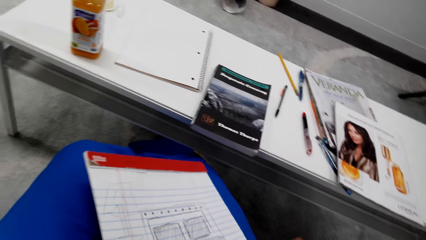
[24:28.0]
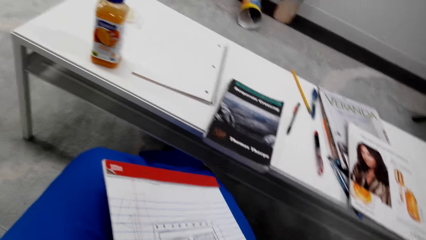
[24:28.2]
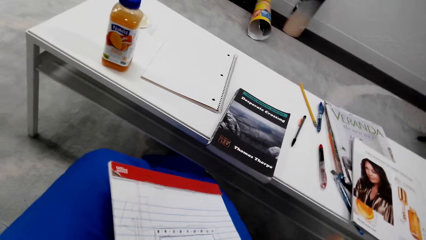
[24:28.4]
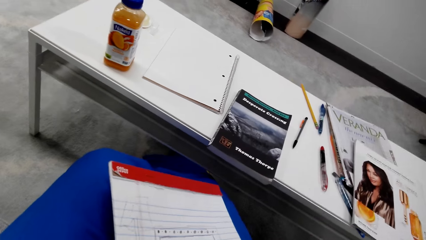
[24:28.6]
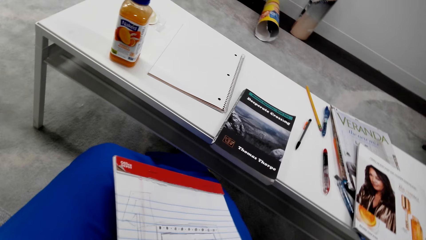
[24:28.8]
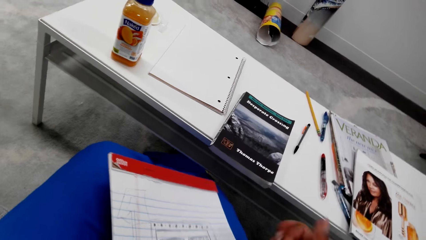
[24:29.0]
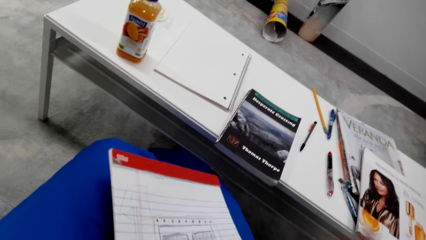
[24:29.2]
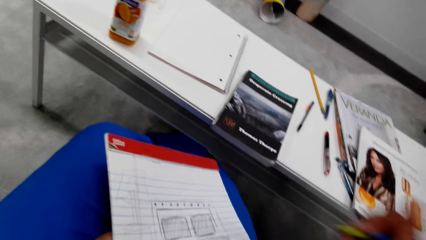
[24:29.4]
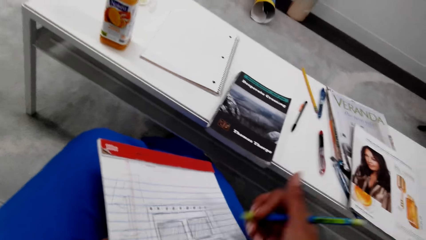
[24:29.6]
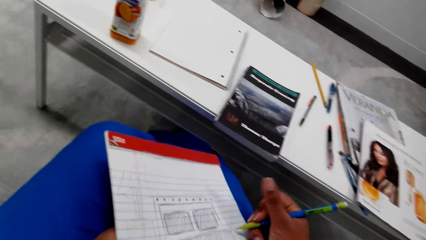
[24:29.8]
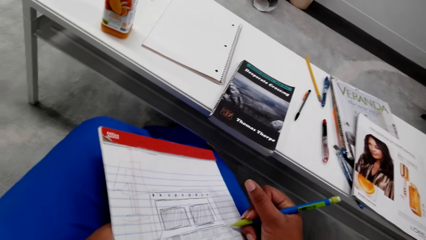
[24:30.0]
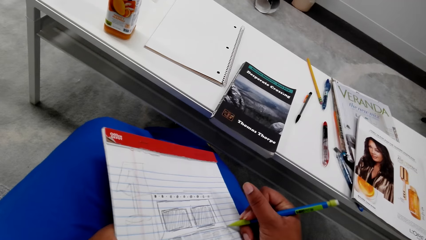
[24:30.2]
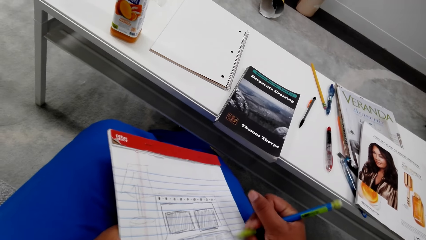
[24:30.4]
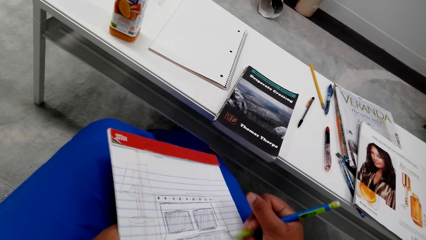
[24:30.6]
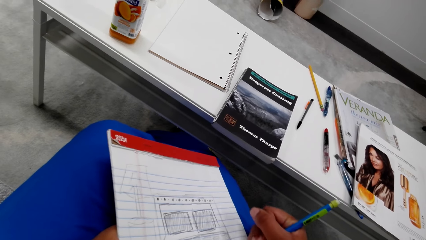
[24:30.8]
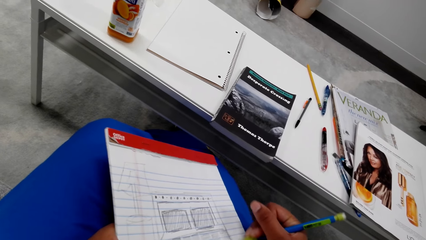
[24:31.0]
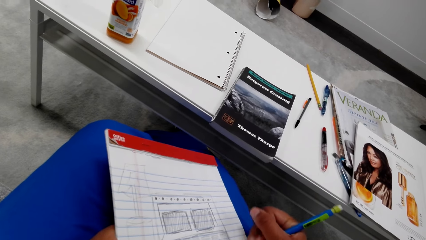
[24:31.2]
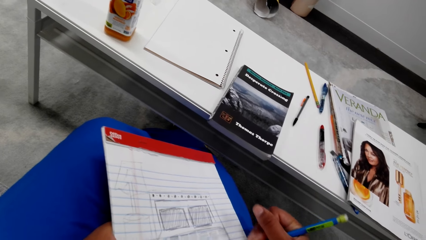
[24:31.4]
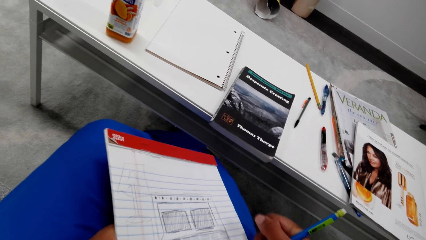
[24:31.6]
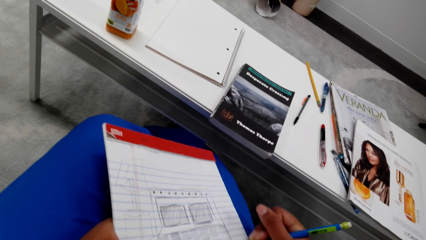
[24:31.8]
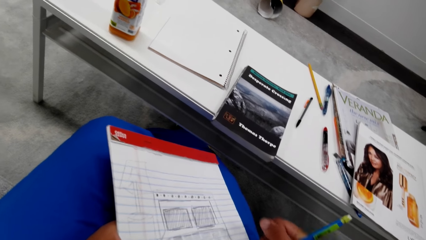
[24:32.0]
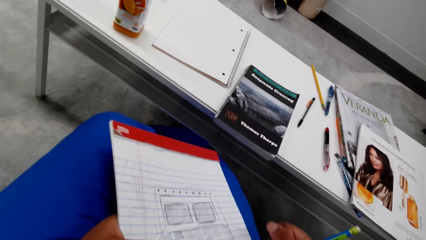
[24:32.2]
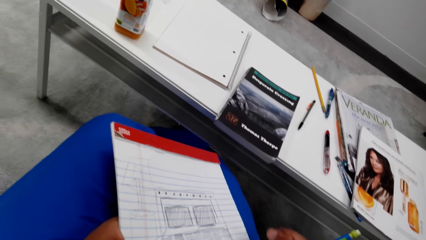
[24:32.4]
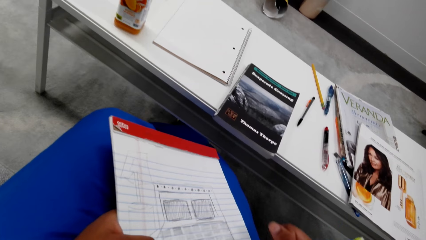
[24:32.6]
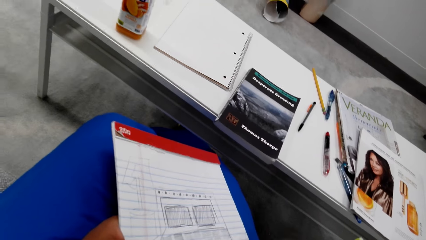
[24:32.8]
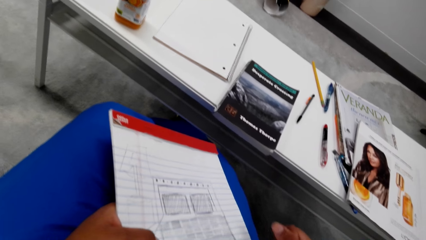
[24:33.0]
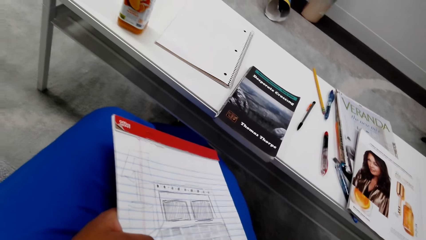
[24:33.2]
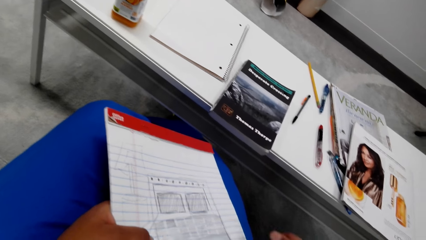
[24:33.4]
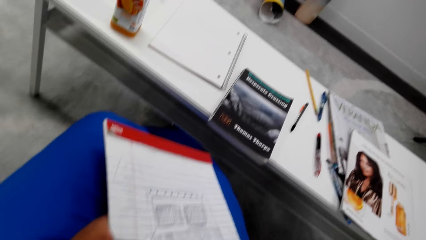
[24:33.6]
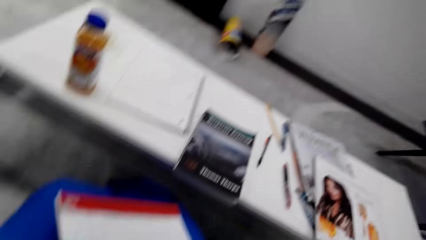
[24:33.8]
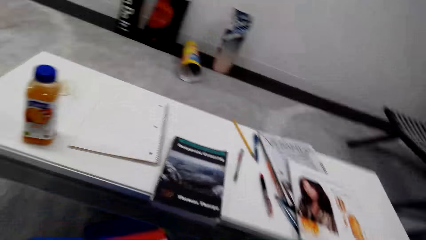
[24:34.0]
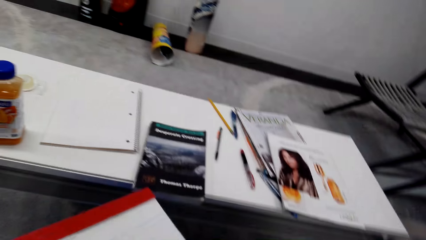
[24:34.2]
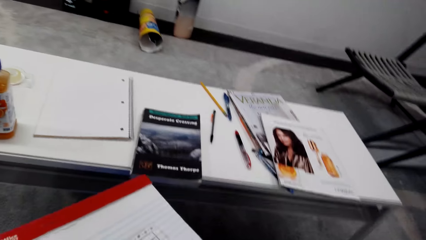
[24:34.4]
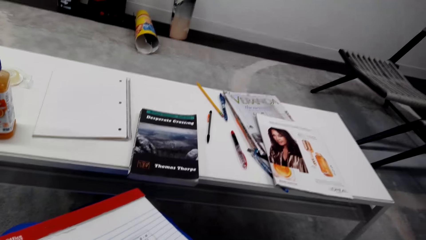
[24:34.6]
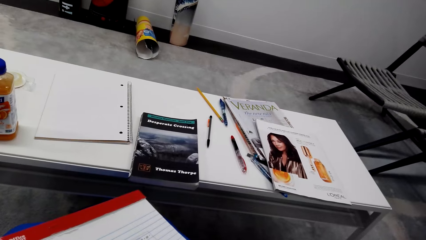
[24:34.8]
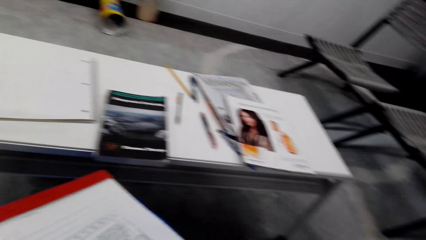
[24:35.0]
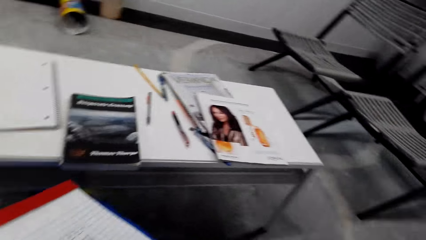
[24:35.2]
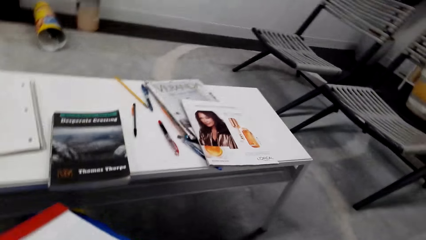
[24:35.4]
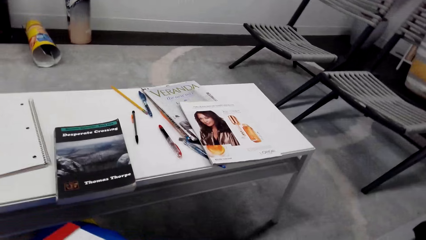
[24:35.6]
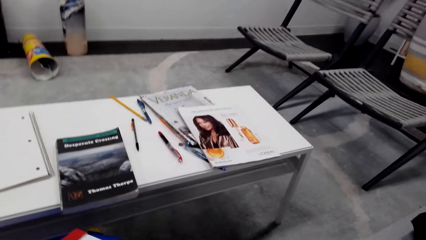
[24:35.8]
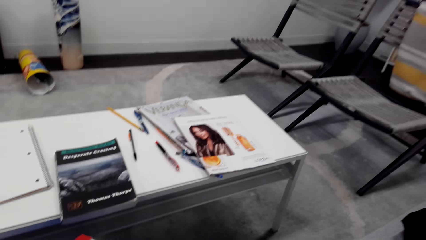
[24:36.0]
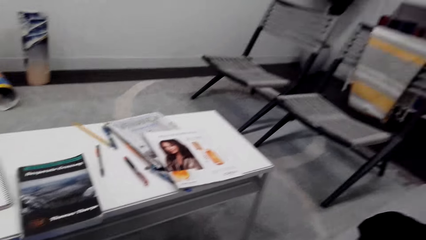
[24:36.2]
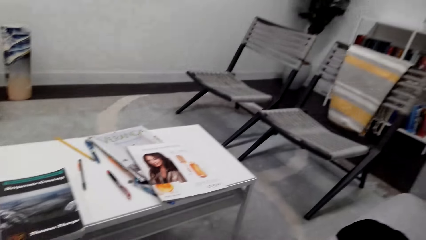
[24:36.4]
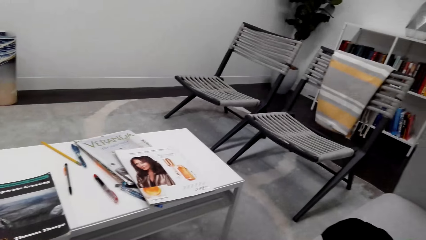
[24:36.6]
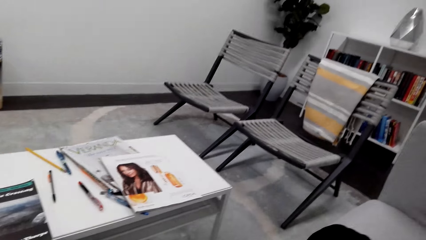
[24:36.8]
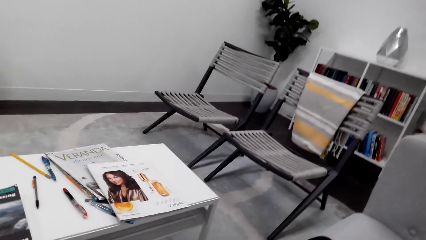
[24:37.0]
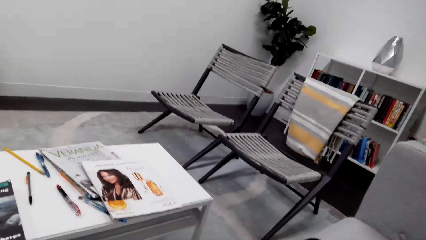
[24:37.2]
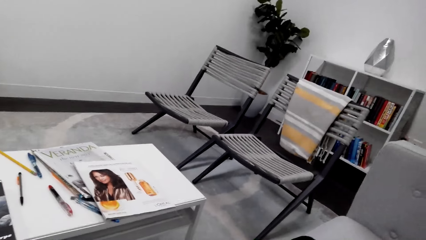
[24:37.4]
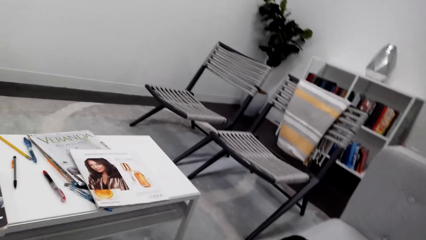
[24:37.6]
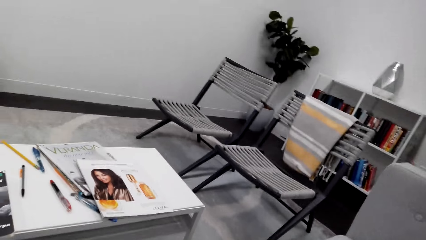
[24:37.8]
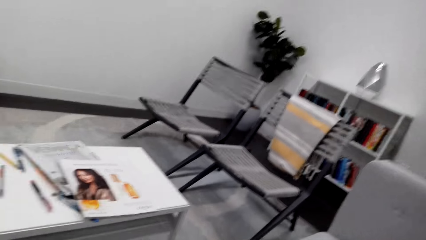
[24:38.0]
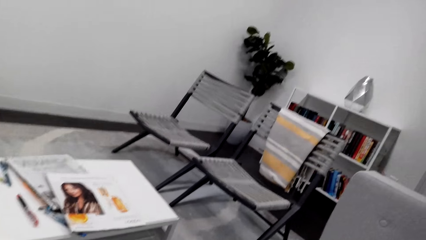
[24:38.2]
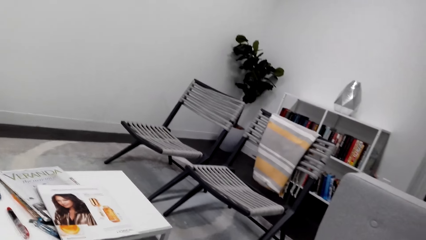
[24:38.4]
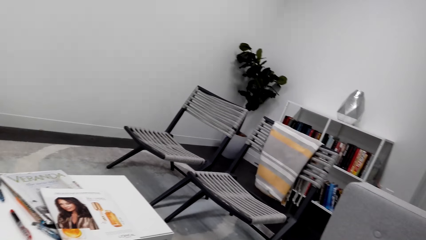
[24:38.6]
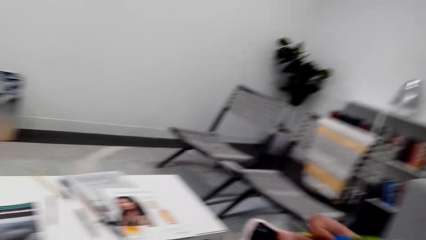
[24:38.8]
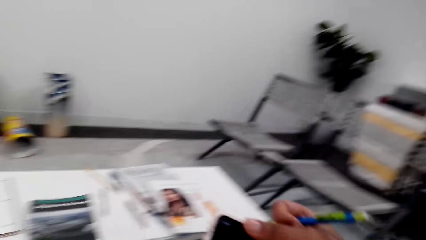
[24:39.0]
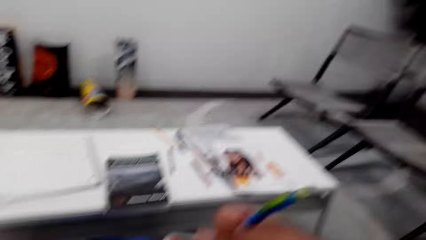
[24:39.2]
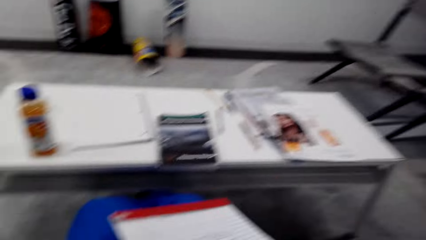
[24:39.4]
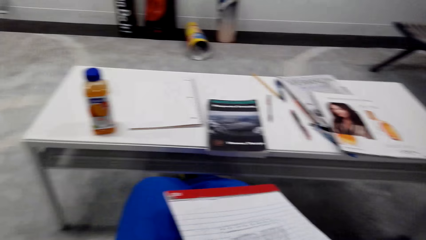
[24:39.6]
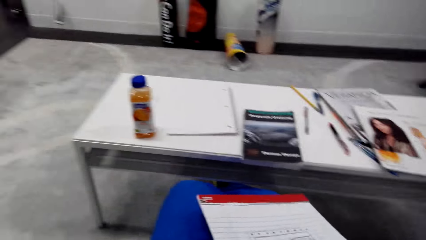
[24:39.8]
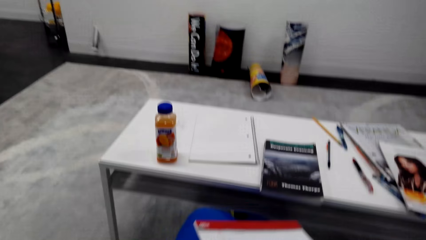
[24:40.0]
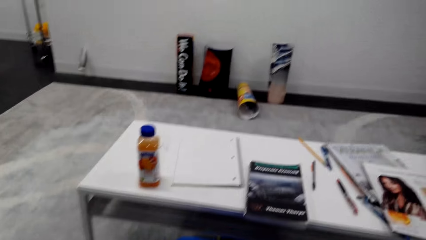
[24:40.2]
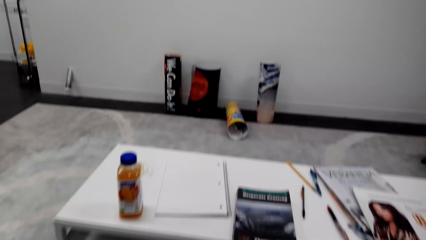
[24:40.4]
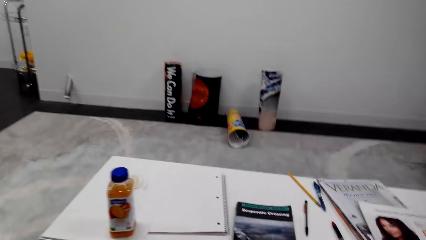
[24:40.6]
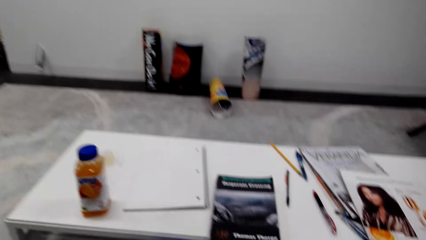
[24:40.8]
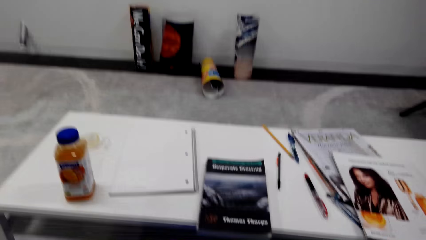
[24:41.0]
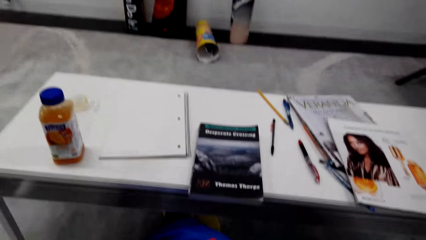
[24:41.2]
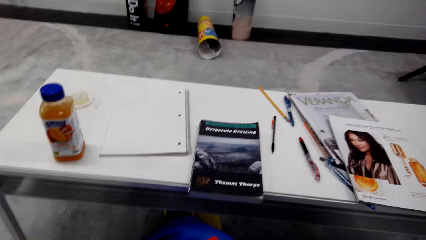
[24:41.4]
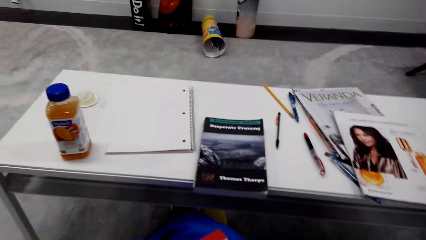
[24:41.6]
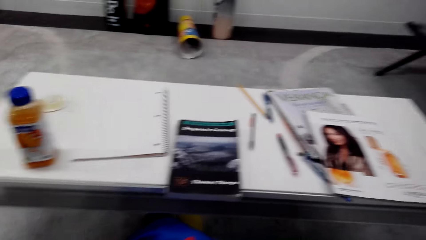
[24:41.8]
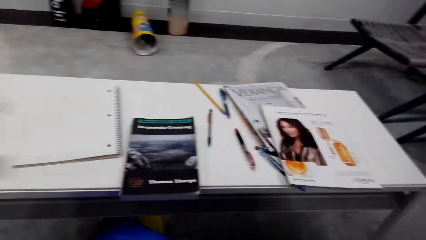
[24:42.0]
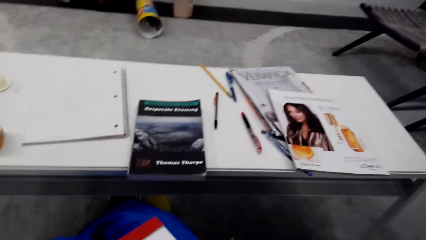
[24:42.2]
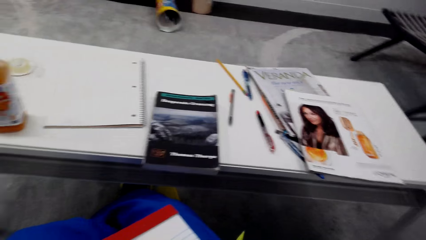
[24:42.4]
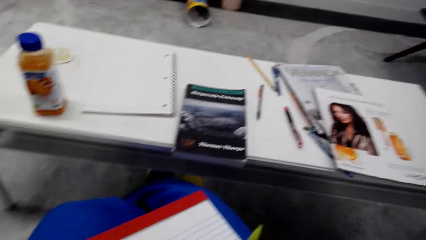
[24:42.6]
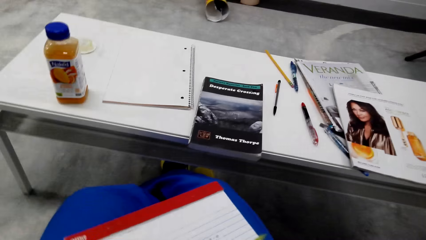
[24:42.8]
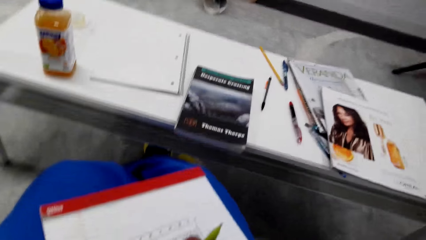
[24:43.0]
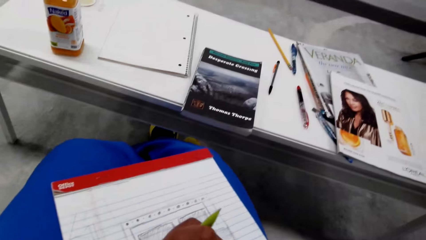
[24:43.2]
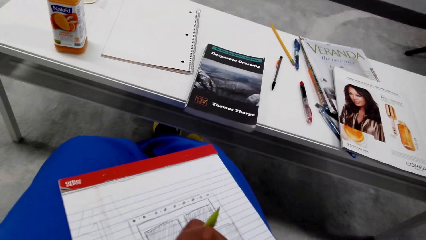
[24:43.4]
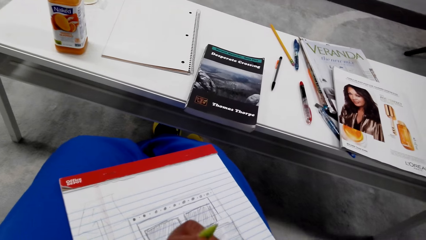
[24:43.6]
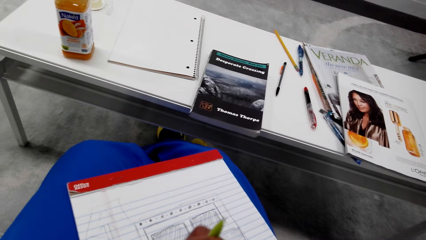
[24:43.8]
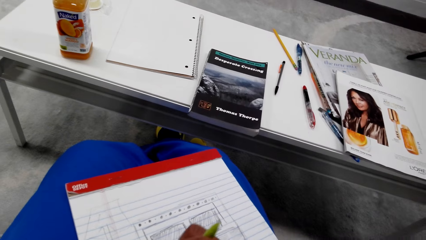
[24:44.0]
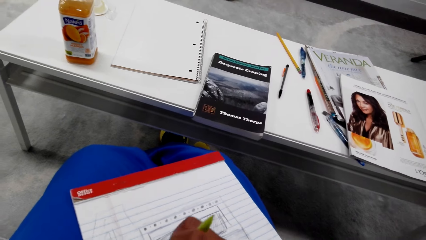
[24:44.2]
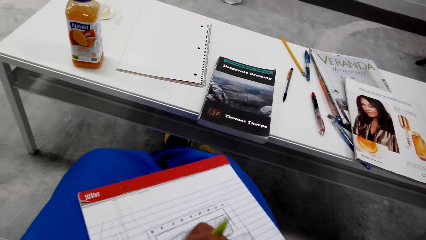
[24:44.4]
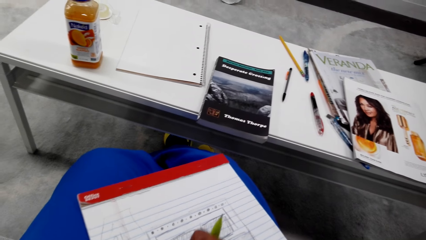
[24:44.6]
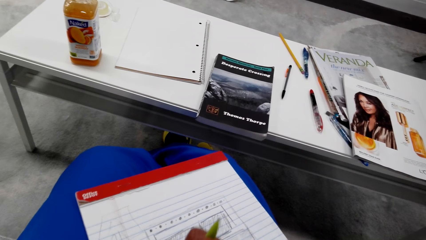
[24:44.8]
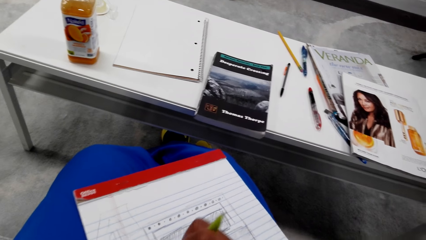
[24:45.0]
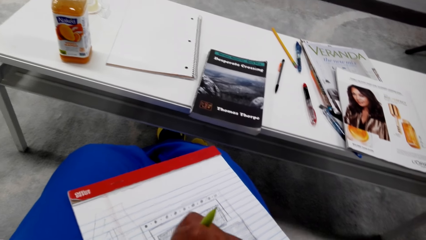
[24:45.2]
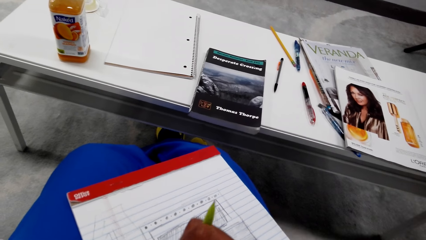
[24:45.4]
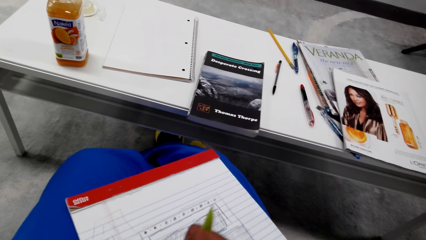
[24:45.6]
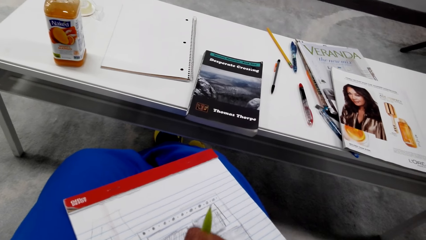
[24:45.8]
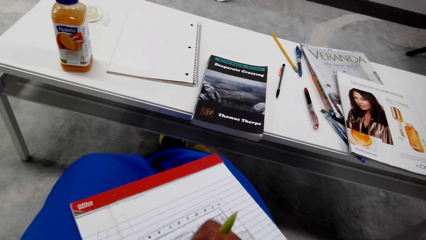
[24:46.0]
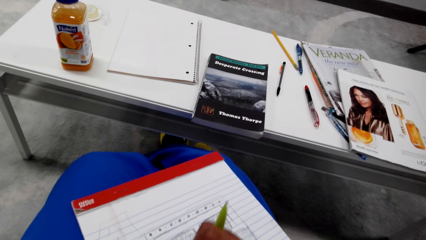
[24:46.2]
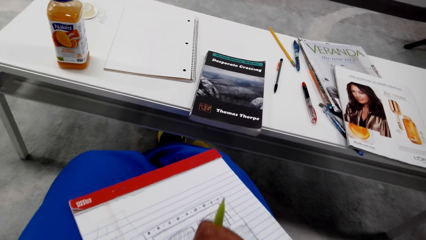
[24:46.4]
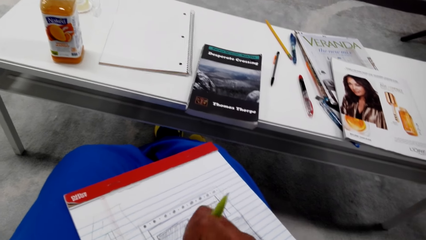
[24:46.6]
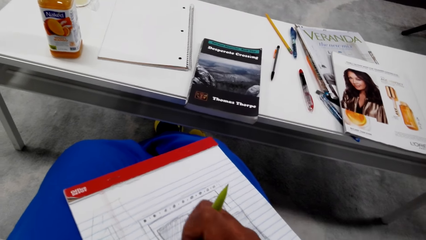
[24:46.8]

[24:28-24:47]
The camera wearer scribbles on the book. They look right. They look around the house. They look at the book. They converse. They shade on the book. They erase on the book. They converse. They erase on the book.
